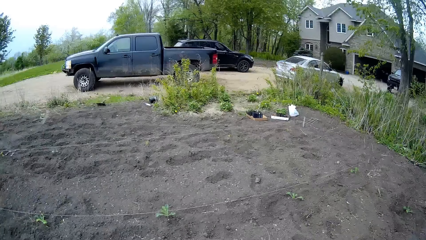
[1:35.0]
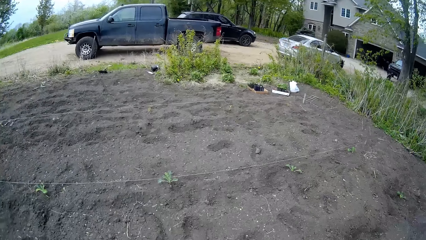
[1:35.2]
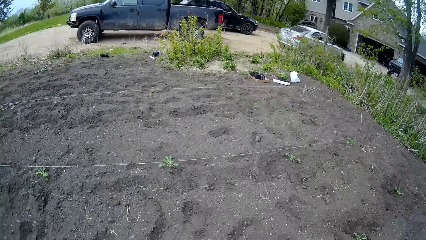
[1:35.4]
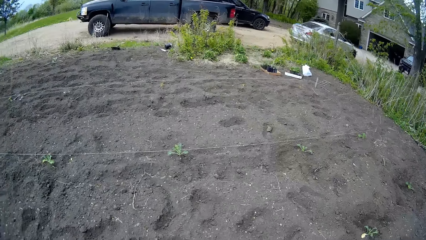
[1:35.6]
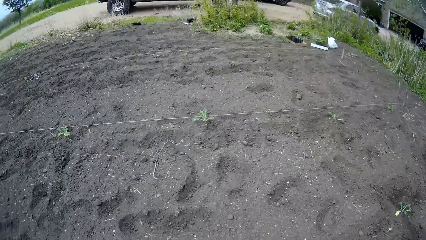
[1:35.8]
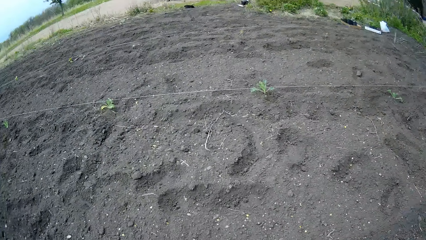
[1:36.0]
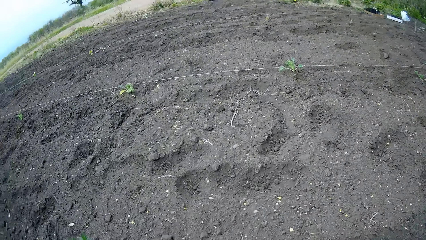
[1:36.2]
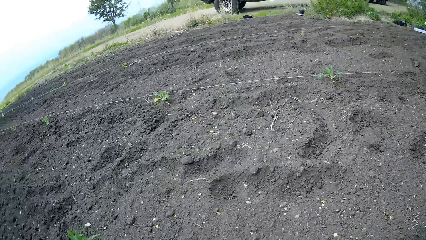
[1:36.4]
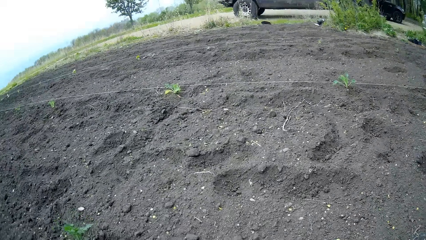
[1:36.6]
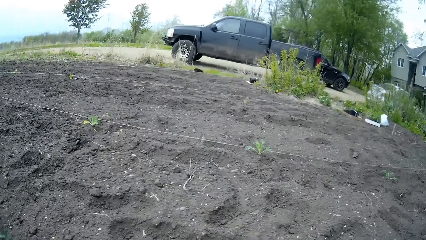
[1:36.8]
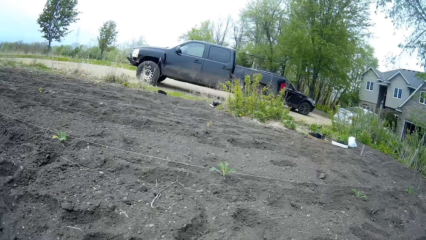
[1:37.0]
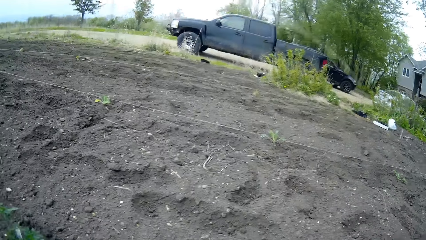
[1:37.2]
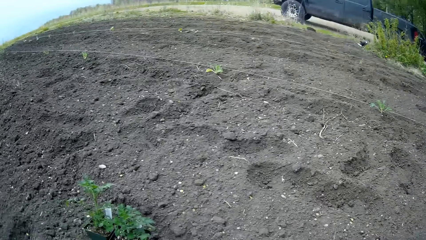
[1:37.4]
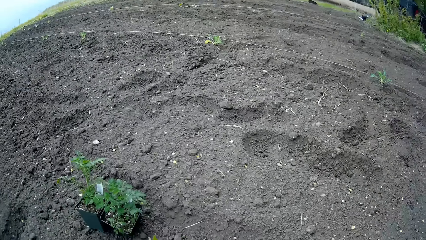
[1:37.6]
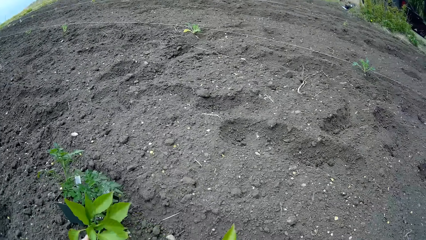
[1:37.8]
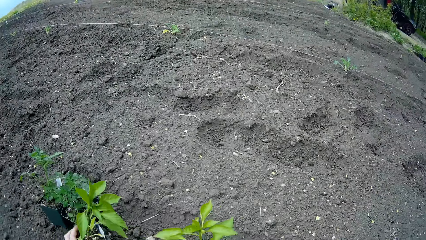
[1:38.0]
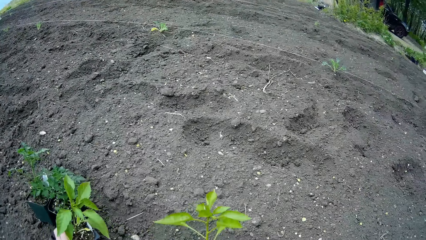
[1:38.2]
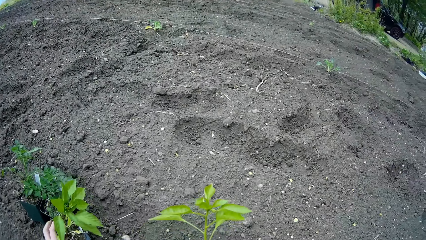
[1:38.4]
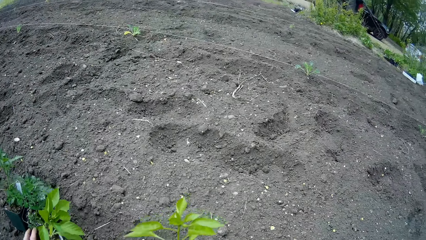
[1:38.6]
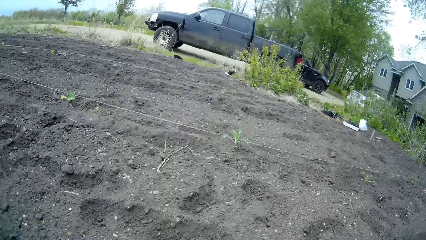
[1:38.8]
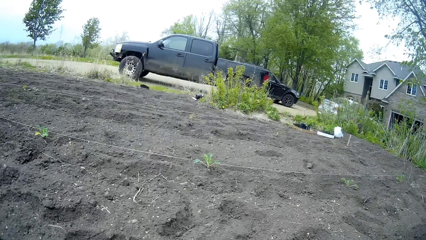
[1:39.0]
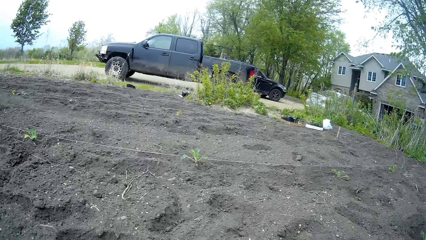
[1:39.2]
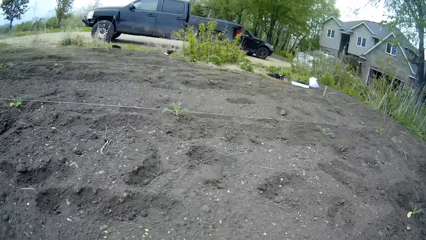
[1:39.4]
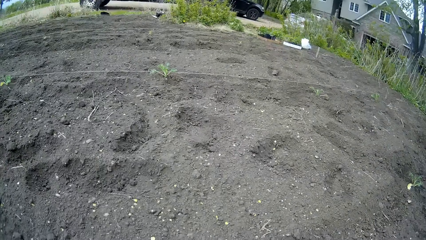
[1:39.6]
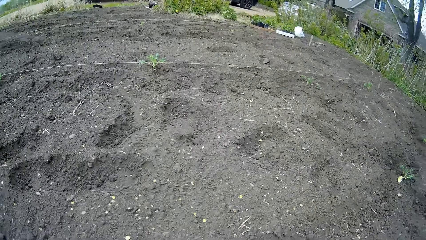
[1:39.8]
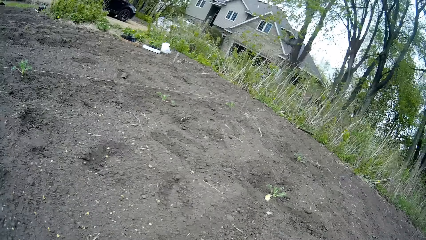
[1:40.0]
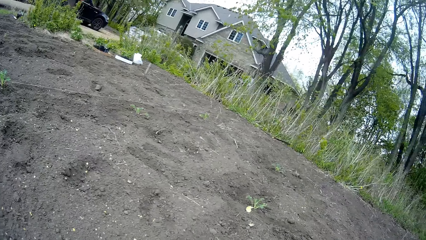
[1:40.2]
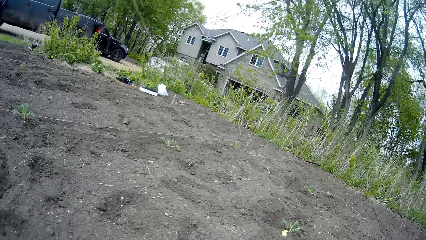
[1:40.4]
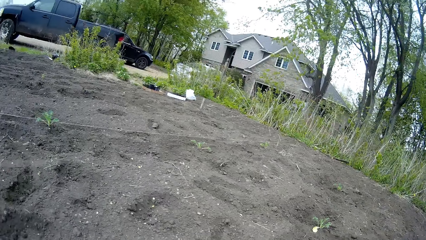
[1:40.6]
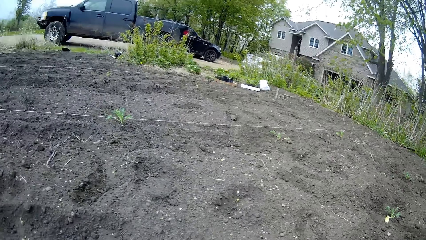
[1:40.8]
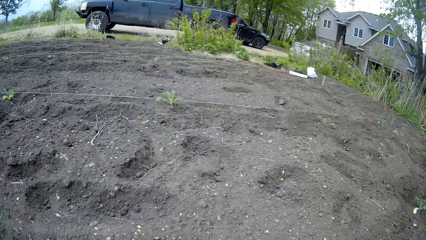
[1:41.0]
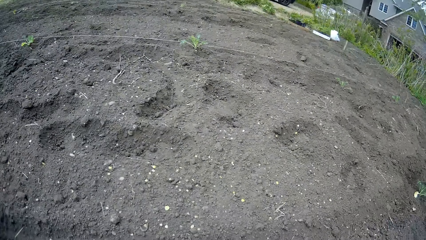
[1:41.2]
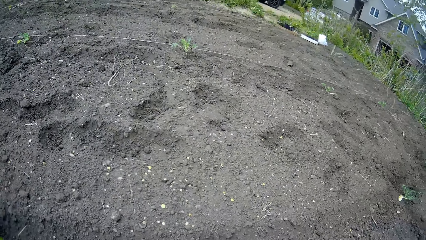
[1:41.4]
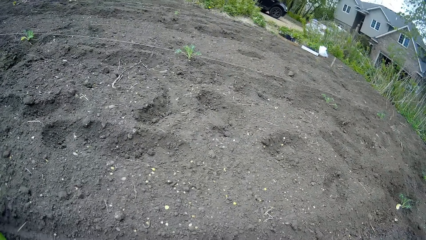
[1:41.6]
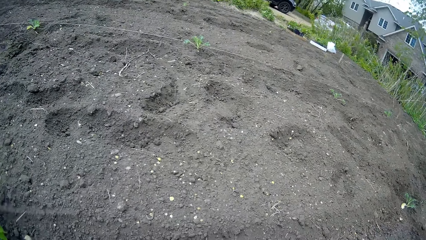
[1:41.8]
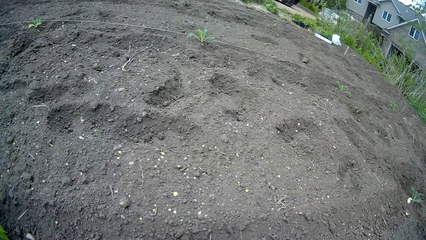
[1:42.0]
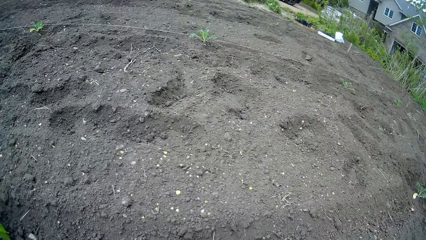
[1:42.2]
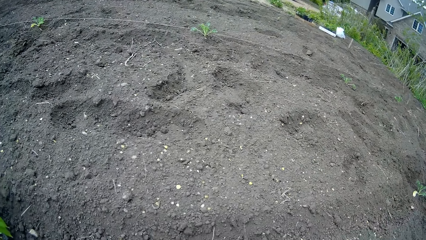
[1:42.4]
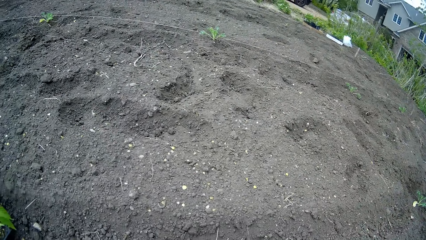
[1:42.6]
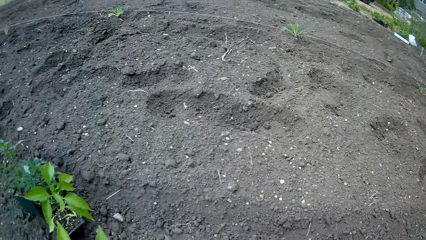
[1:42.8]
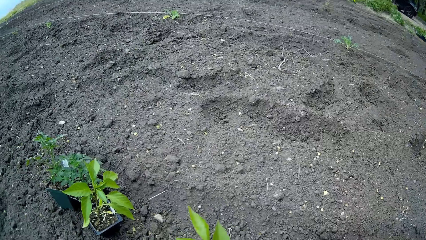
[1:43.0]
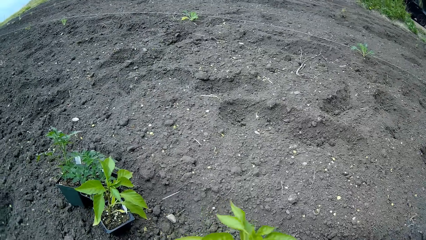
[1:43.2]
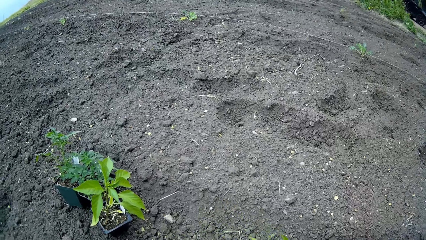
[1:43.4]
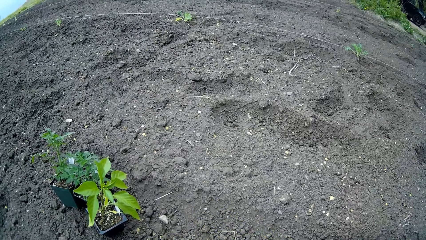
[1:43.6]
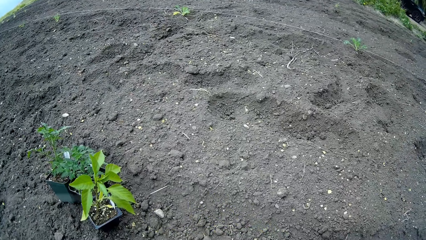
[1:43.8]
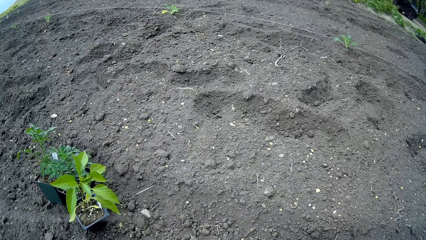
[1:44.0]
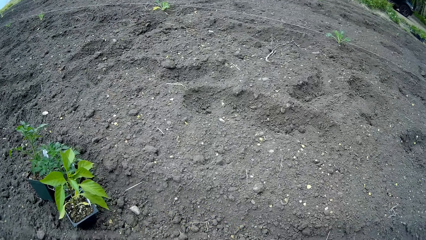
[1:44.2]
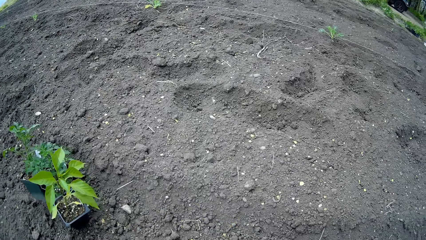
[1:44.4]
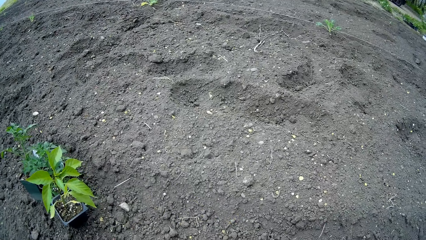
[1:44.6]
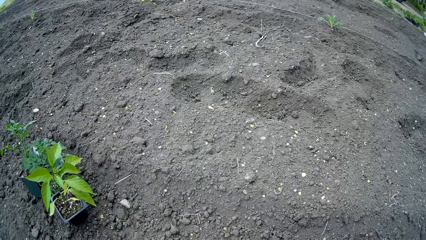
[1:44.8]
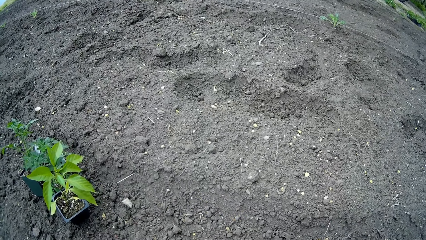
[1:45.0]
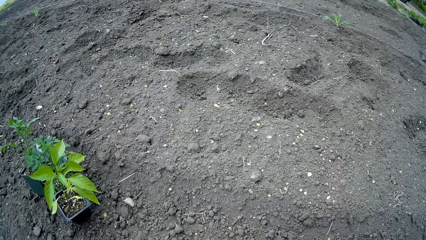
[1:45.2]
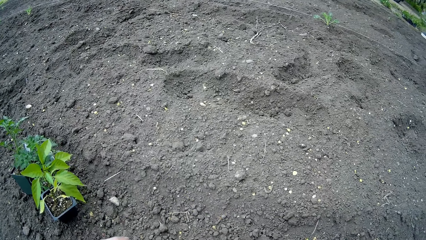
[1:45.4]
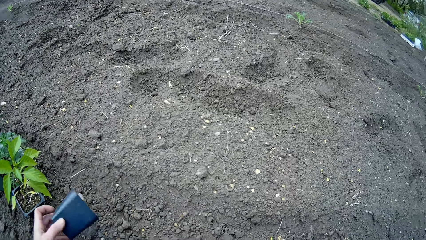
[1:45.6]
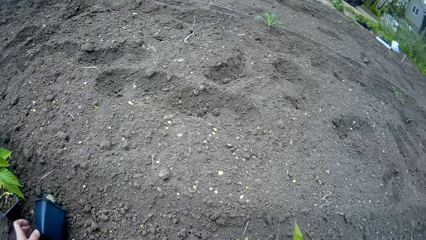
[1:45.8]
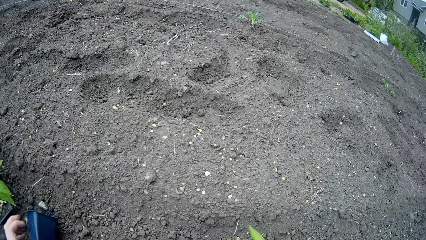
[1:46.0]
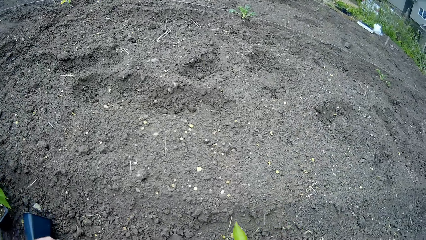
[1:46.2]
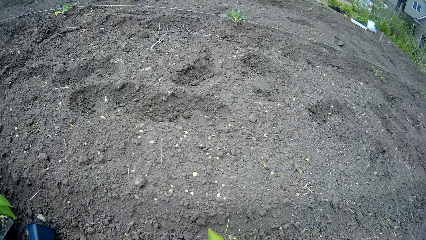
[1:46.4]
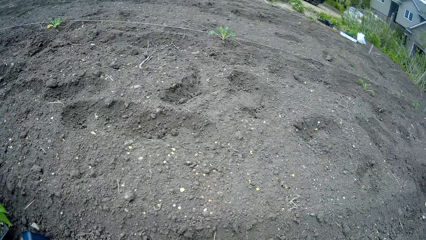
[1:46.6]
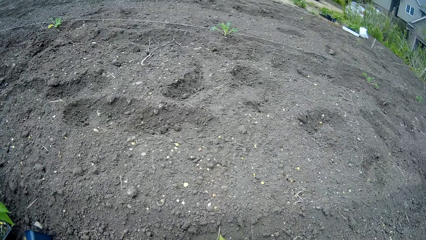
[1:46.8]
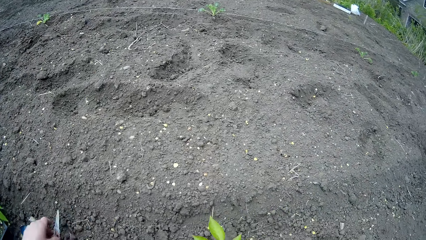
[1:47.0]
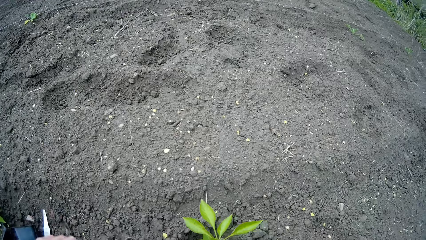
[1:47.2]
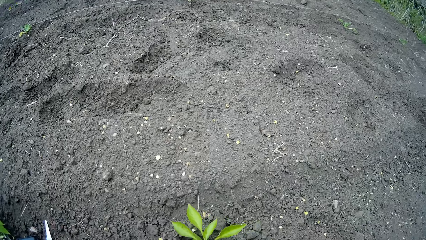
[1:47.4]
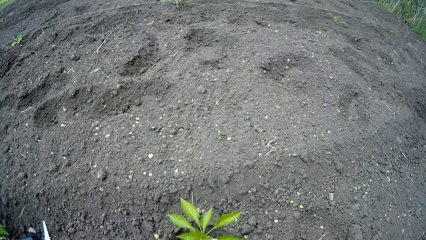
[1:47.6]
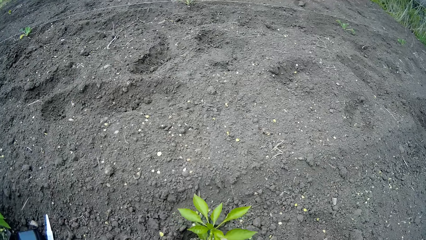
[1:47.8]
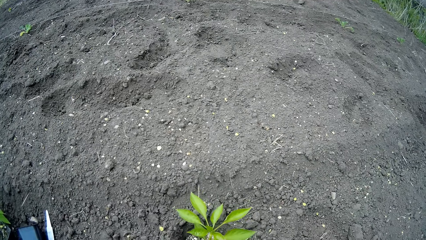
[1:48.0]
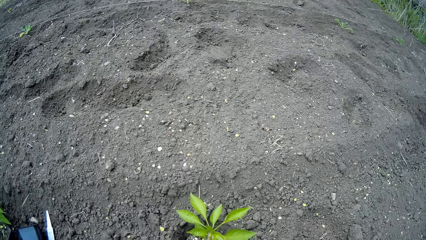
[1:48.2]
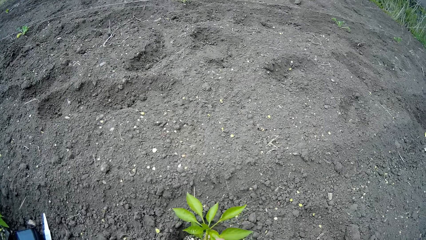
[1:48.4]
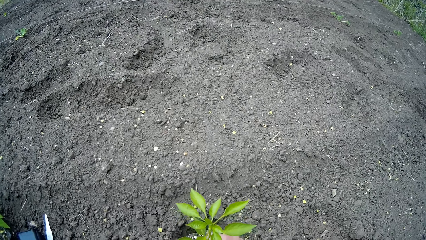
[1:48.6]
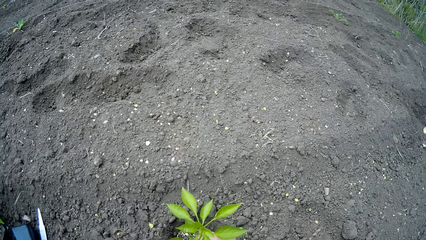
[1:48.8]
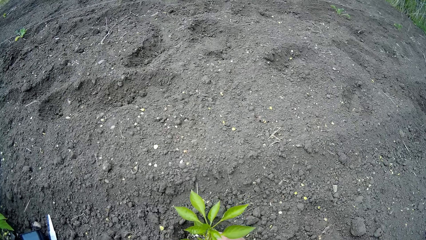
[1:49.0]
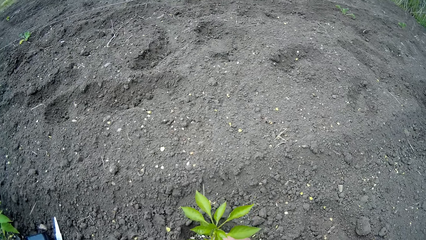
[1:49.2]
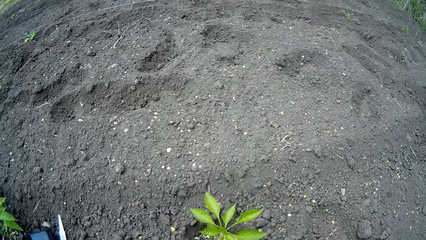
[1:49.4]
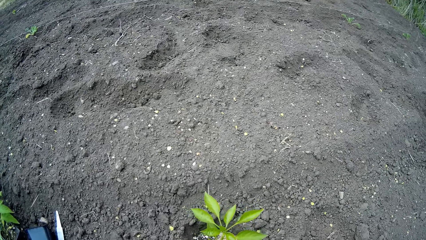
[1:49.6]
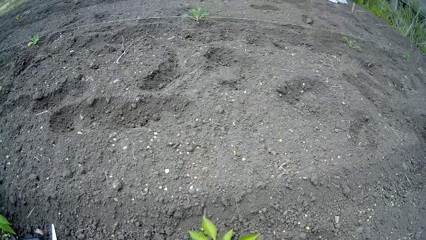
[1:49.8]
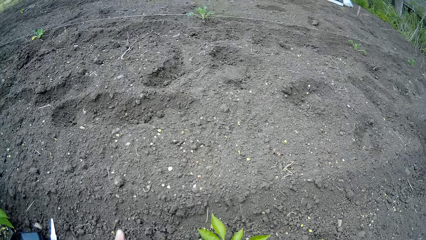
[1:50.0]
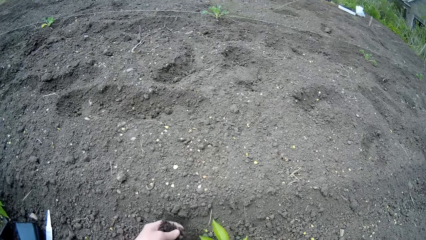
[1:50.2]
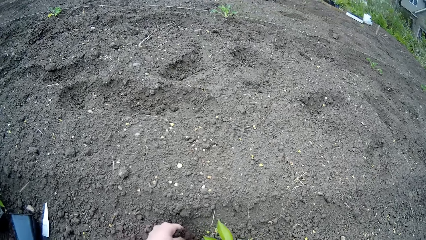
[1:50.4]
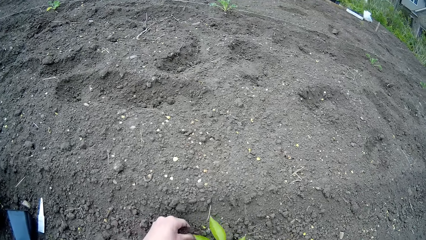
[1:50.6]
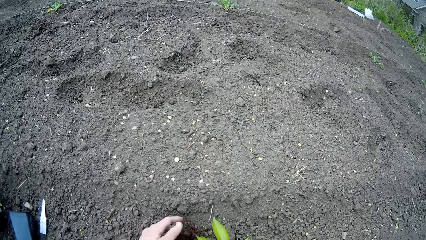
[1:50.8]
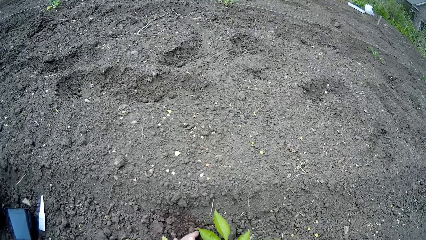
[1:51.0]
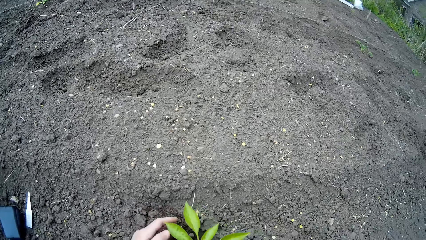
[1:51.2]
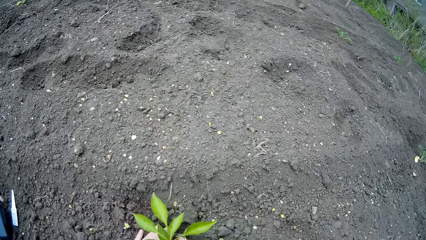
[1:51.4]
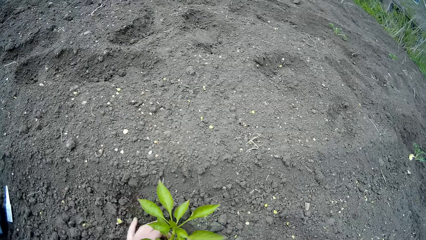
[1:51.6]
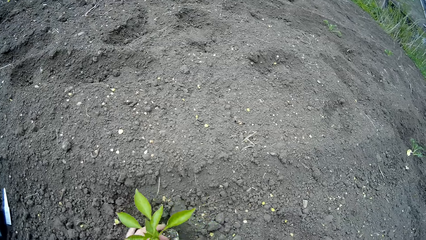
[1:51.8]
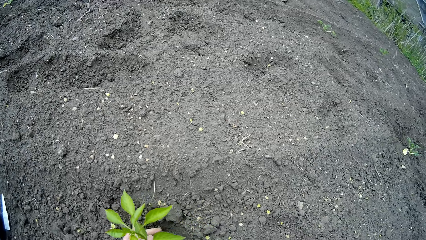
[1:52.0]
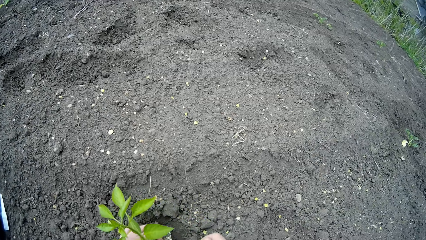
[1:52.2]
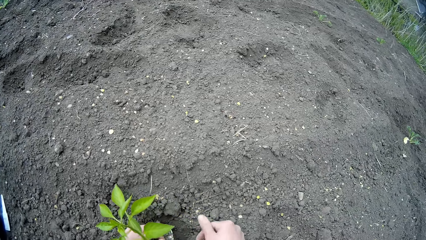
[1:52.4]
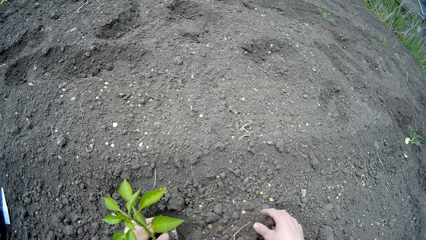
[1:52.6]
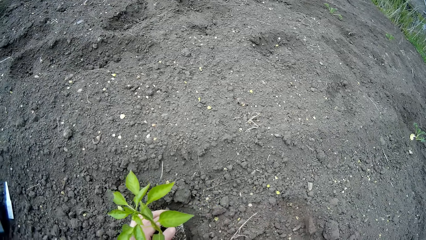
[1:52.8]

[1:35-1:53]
The camera wearer drops potted plants on the ground with both hands. He looks around the garden. He removes the pot from the plant with his left hand. He places the rack on the ground. He removes a tag from the plant with his left hand. He plants the seedling with both hands.
